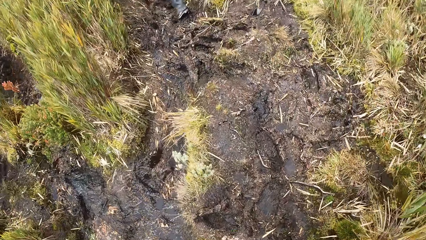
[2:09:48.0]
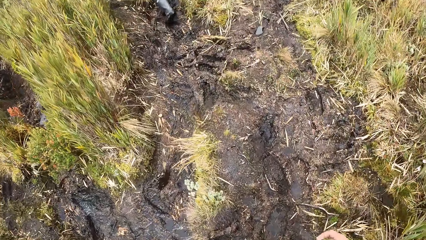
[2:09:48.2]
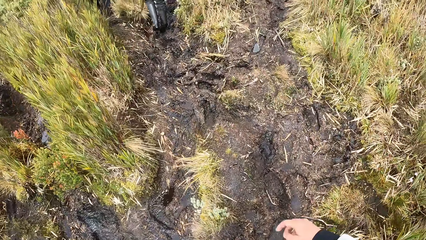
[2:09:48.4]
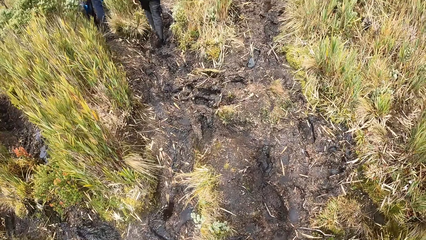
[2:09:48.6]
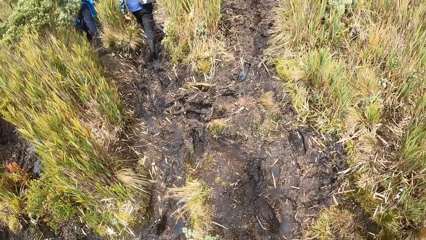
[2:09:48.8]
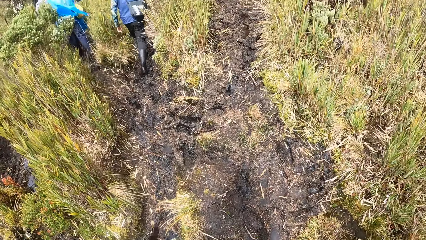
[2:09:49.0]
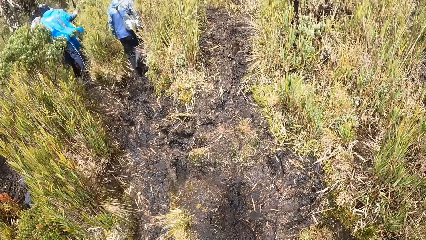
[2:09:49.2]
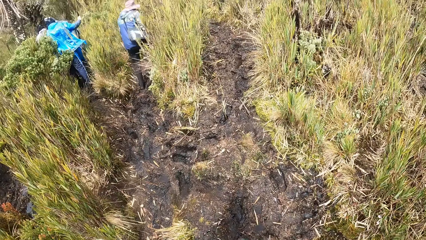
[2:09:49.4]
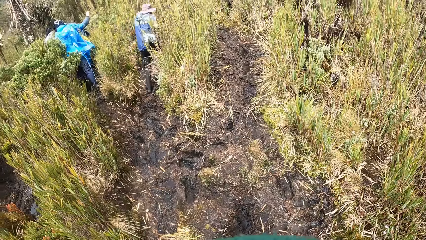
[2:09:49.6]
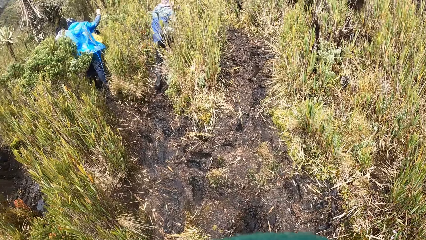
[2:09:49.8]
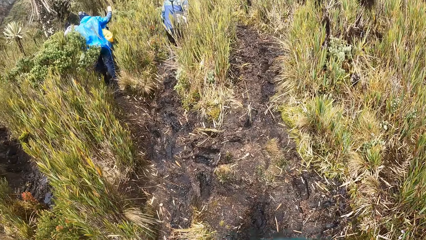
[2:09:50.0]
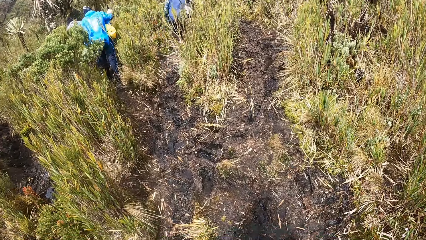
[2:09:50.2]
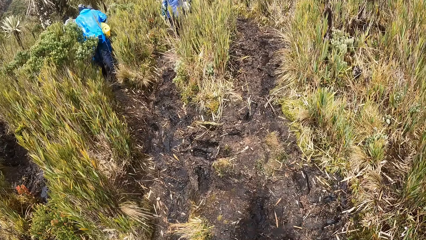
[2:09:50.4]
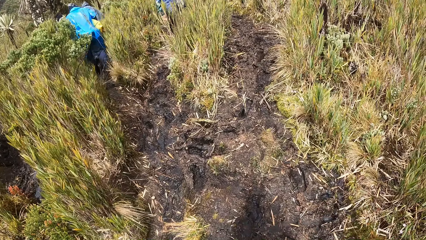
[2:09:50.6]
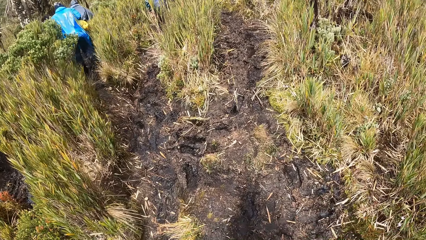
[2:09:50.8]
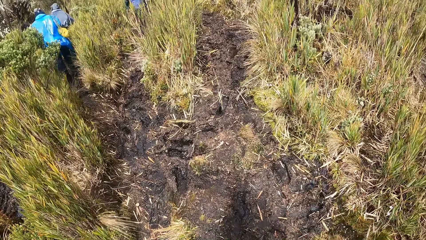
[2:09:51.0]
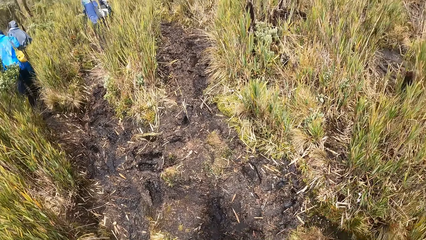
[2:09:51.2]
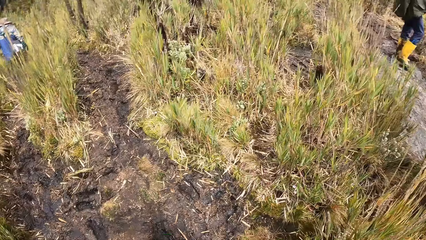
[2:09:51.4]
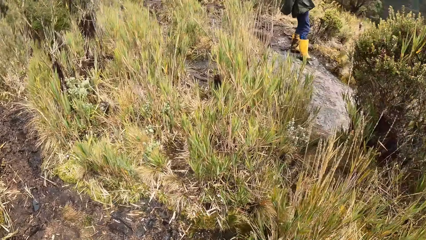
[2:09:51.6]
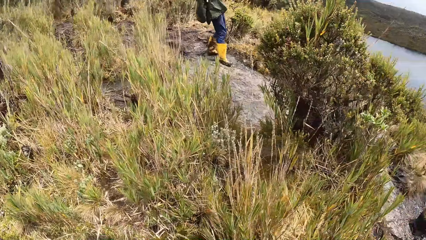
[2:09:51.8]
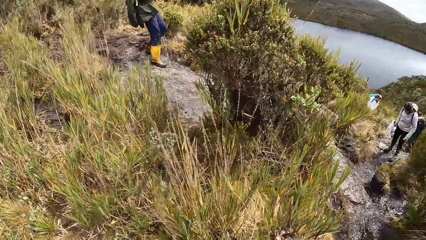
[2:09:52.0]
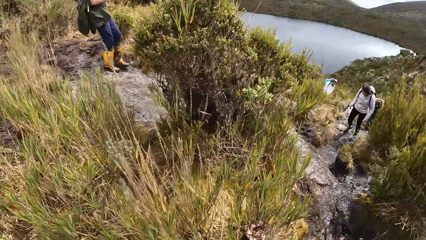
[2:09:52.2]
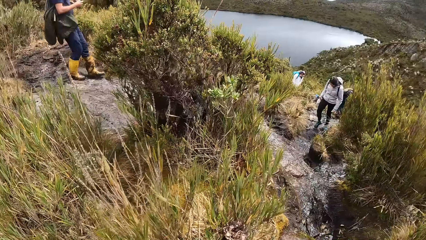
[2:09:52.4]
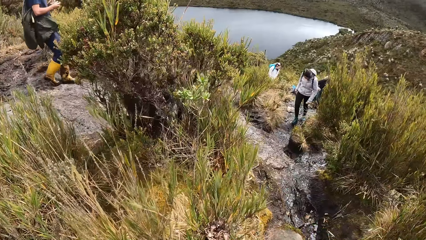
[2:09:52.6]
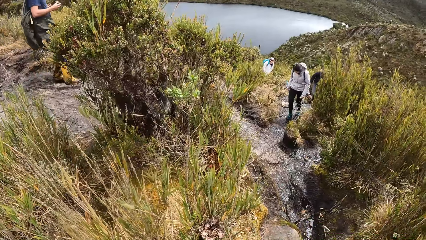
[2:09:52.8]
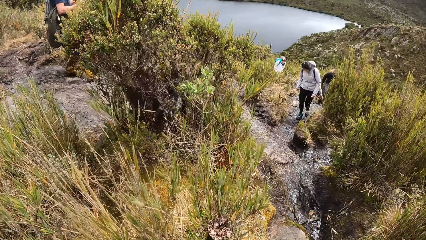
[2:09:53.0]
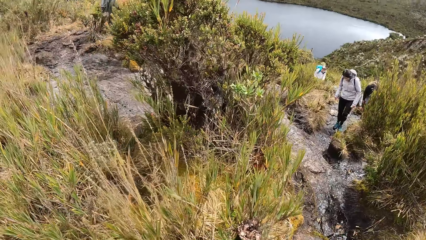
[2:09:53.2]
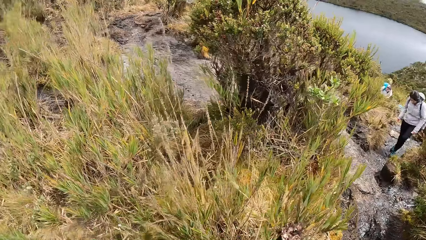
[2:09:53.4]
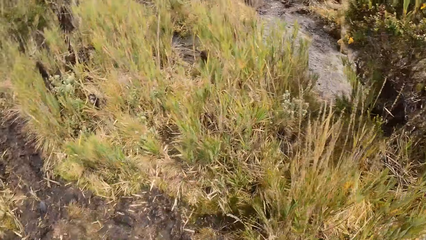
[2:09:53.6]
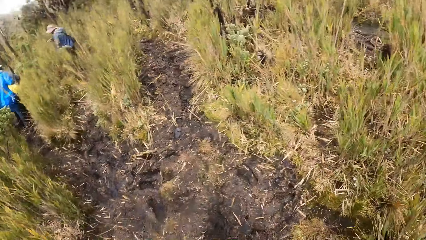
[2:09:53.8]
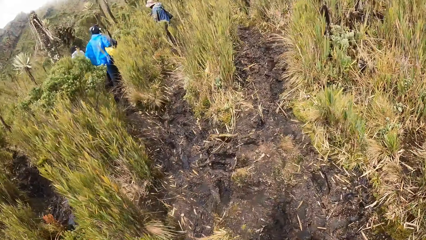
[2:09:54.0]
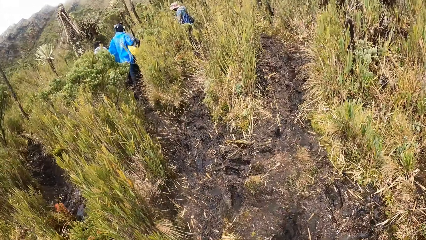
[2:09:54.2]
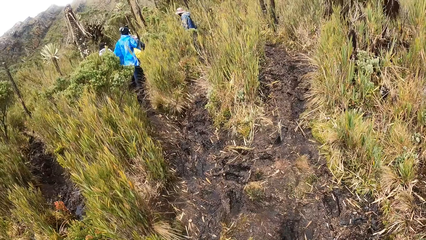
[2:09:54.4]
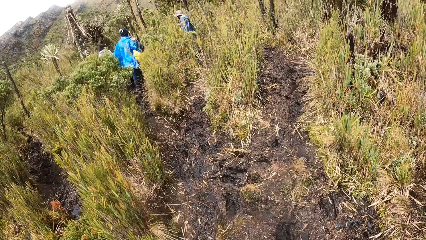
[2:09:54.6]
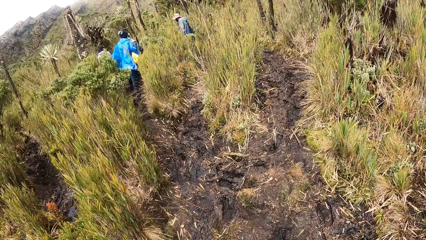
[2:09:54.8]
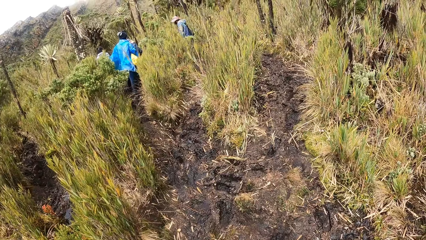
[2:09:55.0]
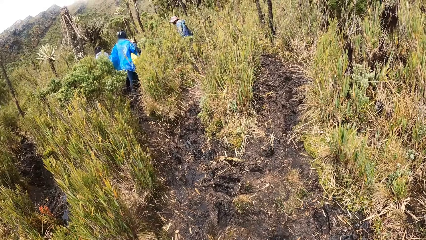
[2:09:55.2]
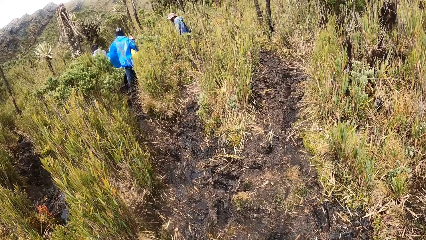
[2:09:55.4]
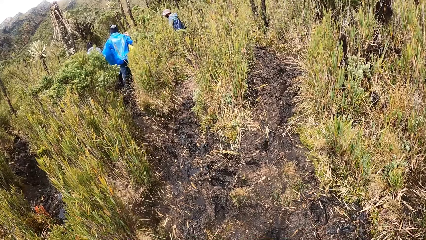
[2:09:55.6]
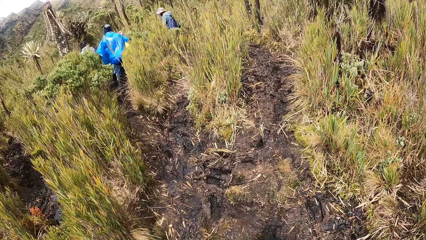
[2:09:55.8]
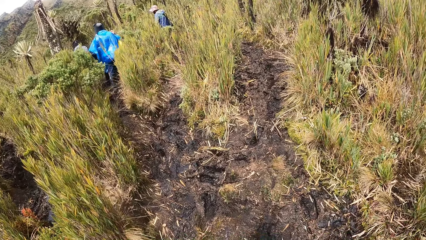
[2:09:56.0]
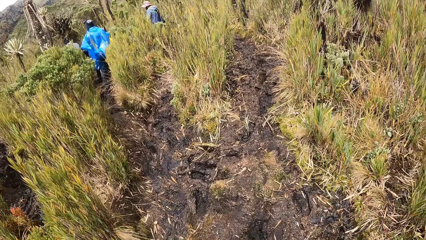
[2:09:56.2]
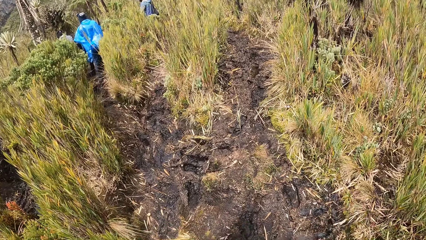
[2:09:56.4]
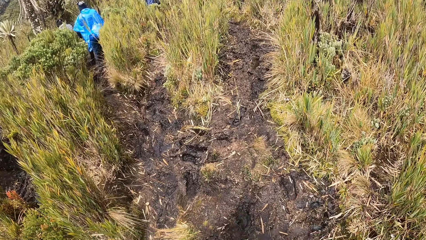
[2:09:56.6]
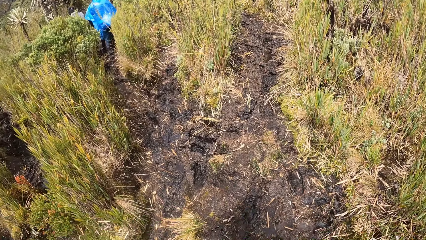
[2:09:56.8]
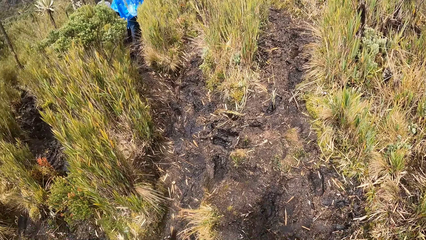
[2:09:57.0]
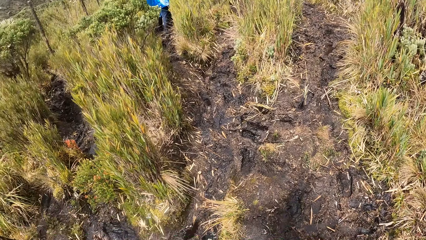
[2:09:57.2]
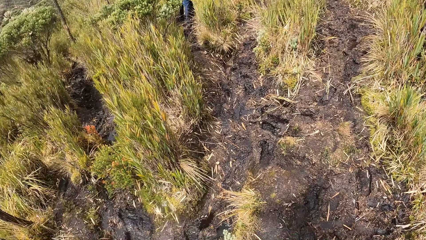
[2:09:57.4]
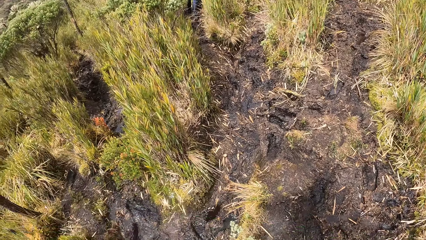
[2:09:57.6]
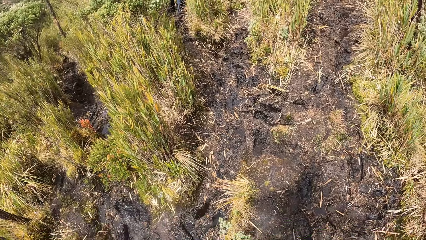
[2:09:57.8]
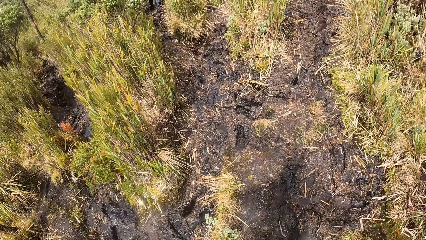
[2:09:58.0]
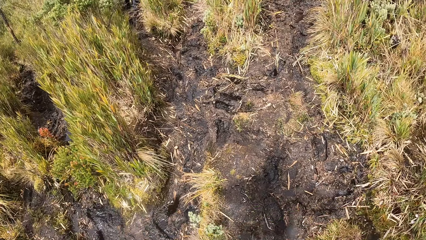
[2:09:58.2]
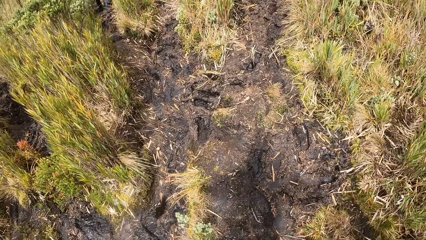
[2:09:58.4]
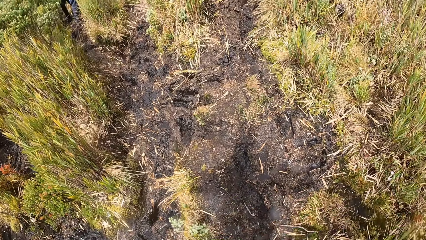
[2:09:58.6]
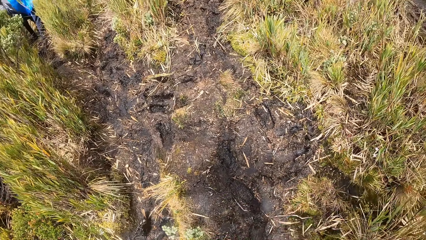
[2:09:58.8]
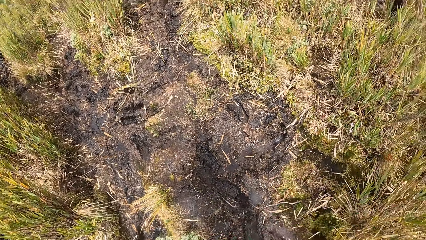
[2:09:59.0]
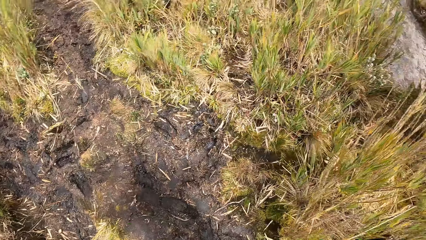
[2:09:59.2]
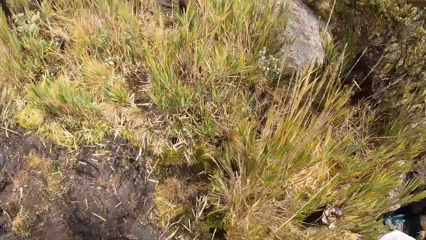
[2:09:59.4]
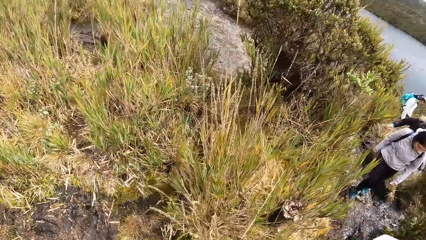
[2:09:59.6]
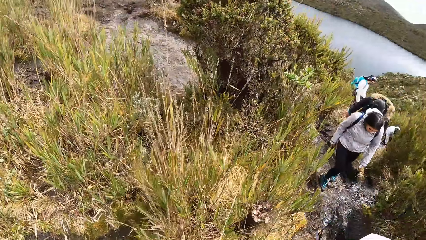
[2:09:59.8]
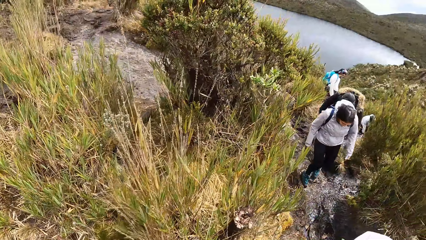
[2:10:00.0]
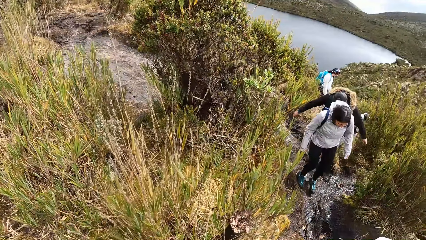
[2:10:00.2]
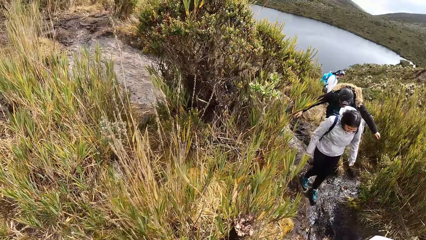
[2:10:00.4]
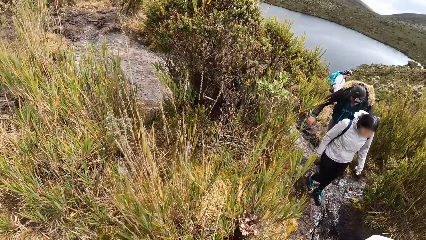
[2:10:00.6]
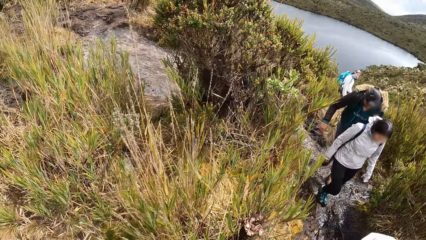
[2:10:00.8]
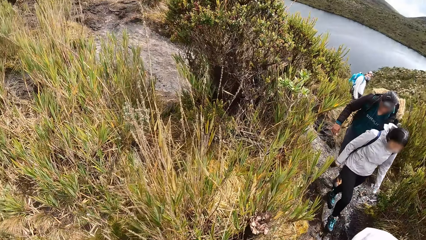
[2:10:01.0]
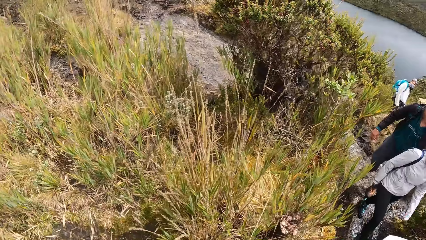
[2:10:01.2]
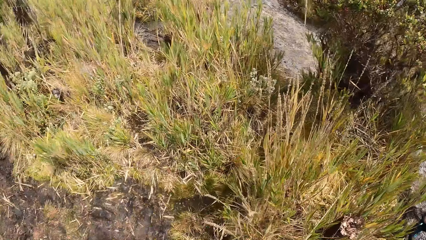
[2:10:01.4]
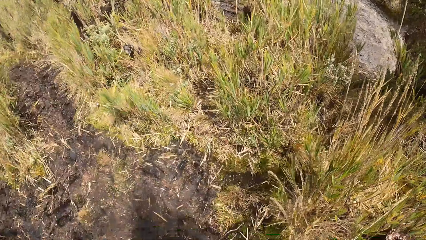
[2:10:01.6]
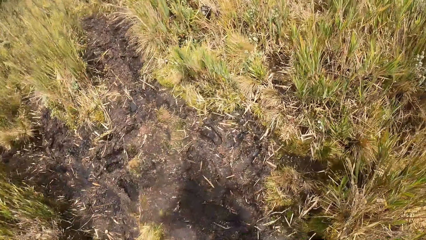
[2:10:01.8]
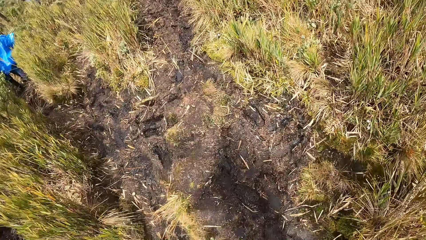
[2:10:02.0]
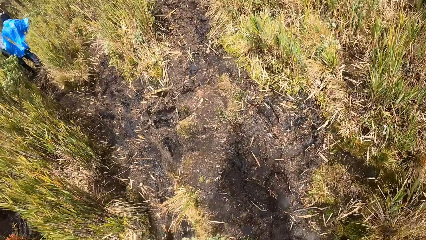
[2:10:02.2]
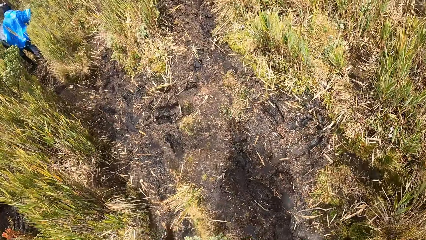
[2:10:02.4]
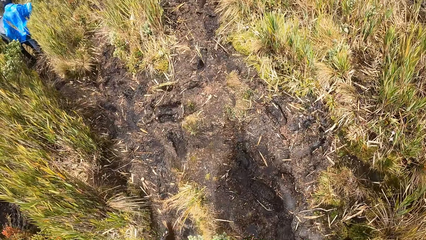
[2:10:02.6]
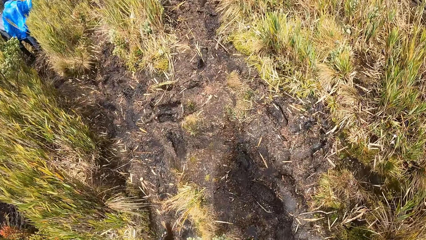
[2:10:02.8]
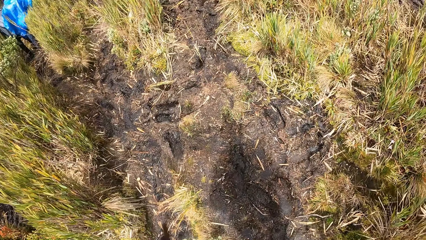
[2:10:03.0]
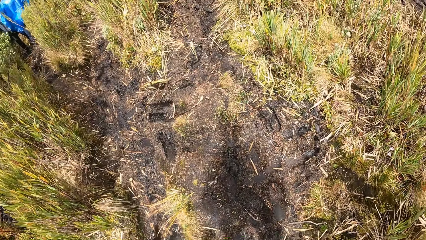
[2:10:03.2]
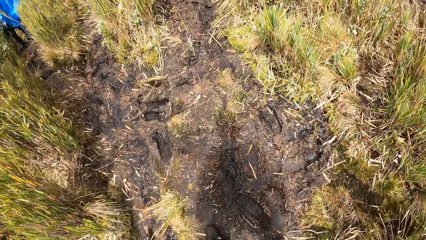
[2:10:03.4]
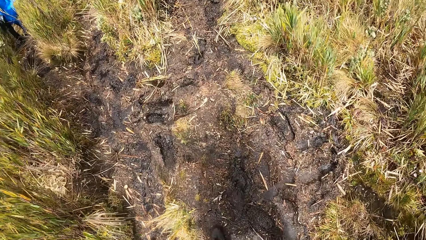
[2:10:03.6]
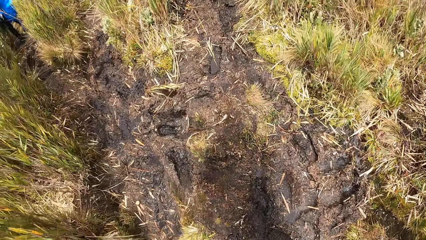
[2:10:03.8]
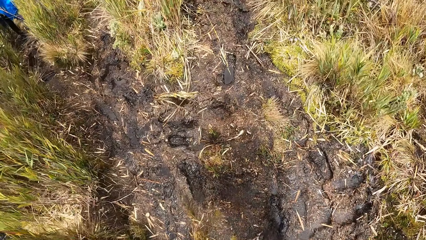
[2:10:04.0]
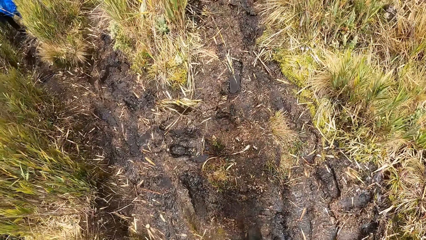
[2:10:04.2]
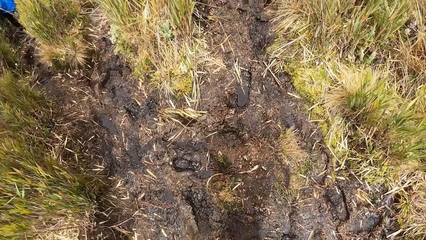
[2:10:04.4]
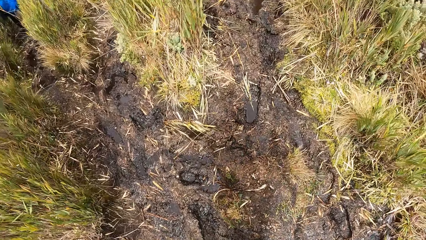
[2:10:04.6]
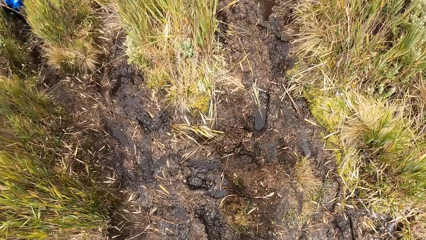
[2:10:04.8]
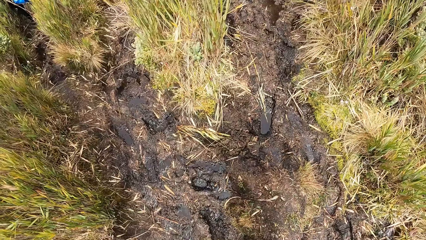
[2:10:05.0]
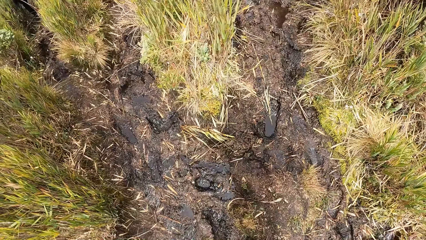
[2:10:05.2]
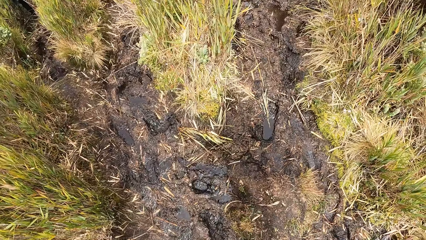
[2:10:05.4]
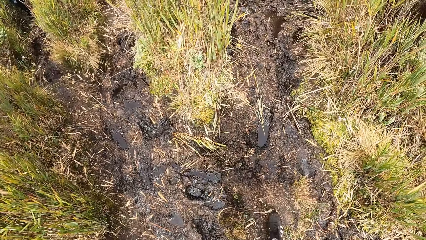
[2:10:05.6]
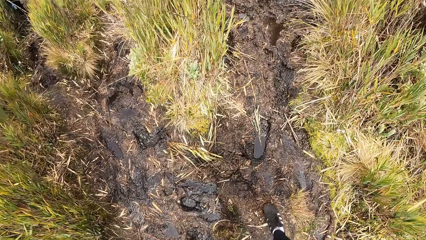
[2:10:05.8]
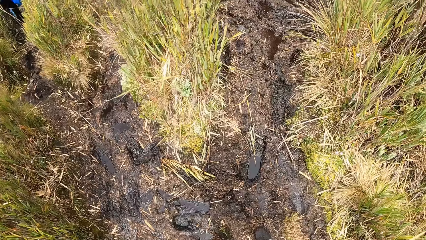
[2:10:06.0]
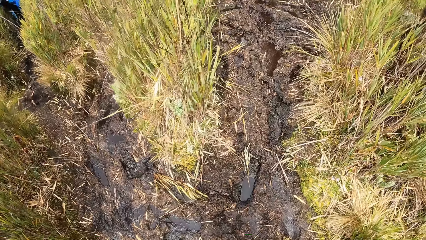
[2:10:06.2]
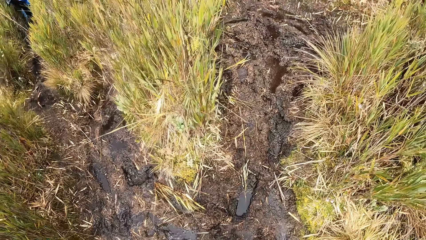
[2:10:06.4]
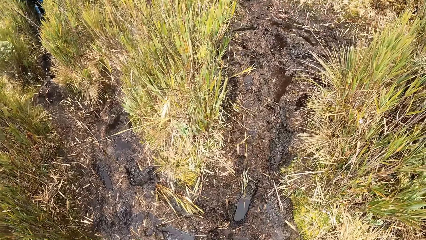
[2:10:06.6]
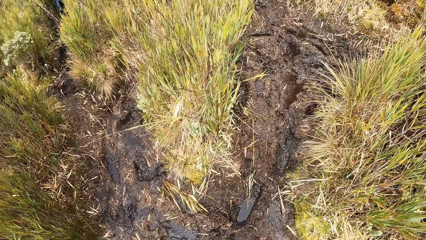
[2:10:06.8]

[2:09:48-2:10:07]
The camera wearer stops walking. The man walks in the bushy area. The woman walks in the bushy area. She walks in the bushy area again. The man walks in the bushy area. The camera wearer walks in the bushy area.
